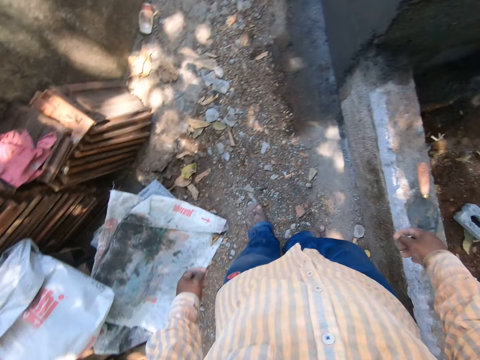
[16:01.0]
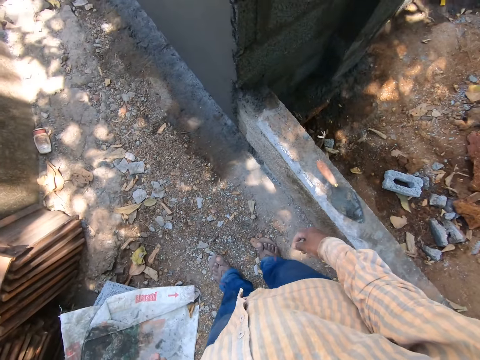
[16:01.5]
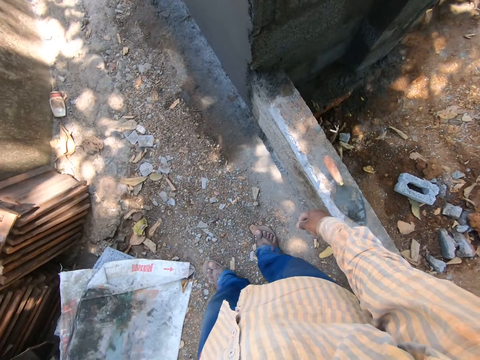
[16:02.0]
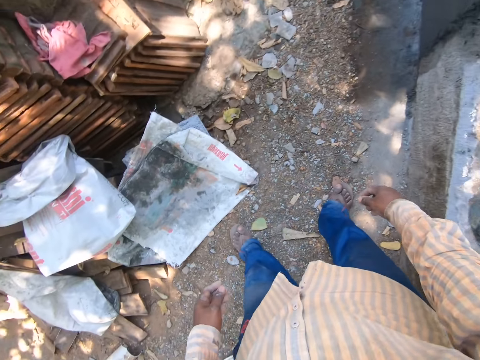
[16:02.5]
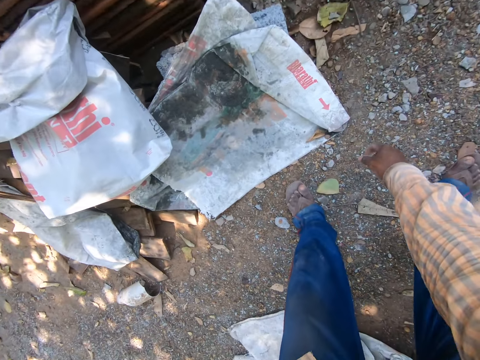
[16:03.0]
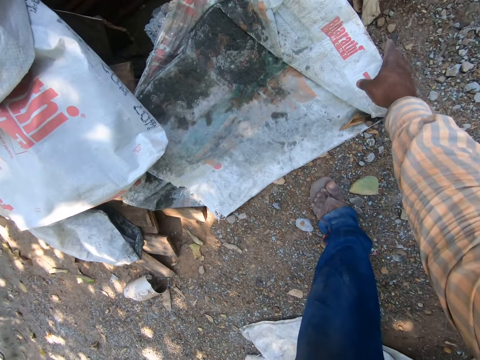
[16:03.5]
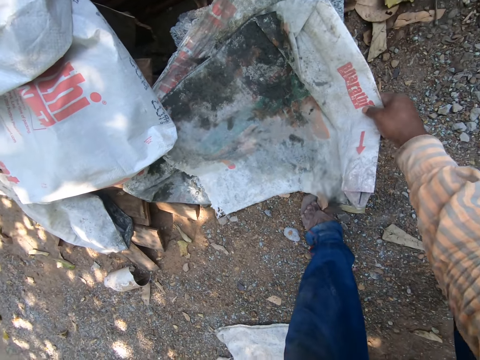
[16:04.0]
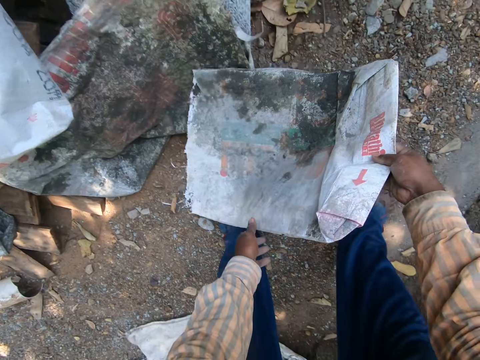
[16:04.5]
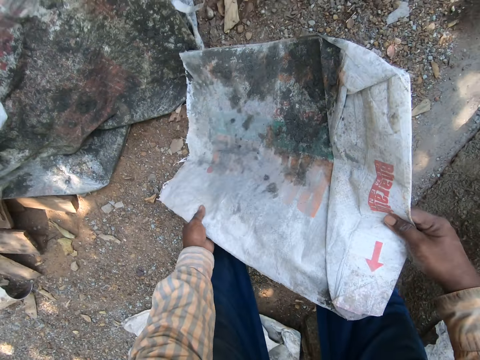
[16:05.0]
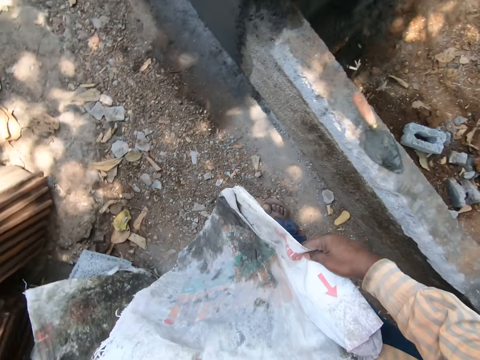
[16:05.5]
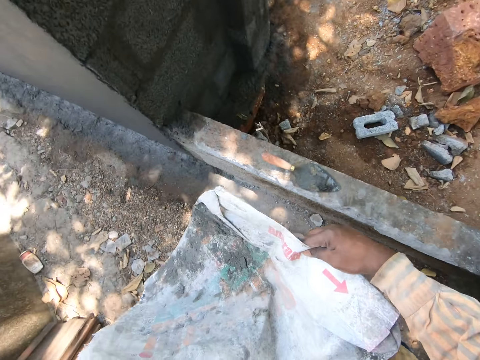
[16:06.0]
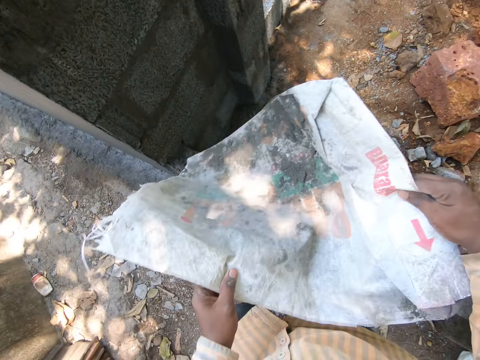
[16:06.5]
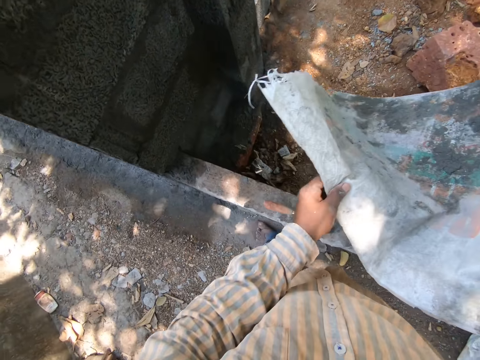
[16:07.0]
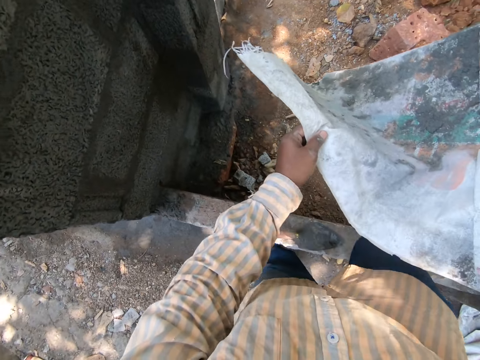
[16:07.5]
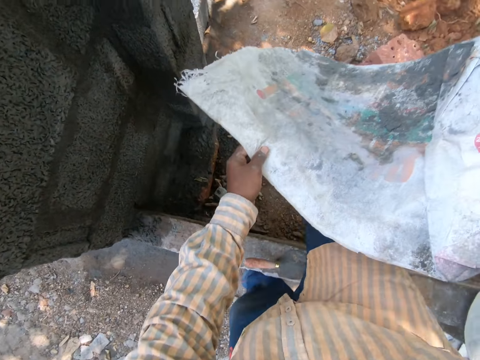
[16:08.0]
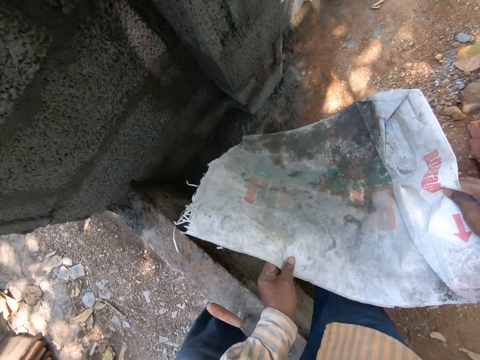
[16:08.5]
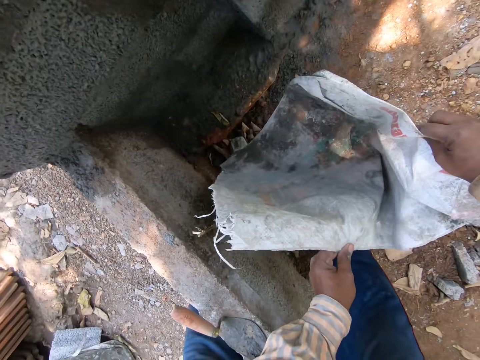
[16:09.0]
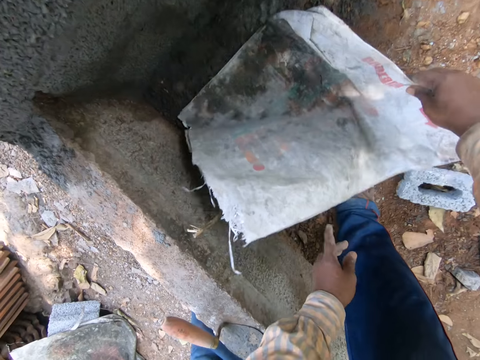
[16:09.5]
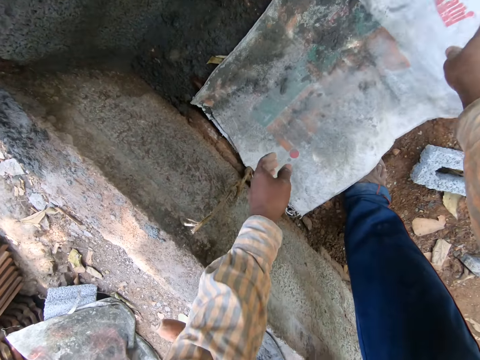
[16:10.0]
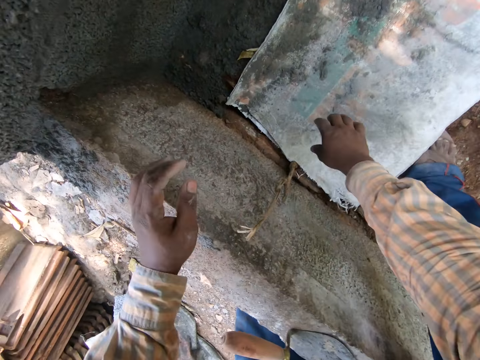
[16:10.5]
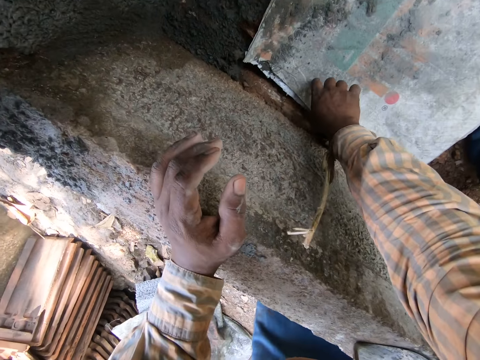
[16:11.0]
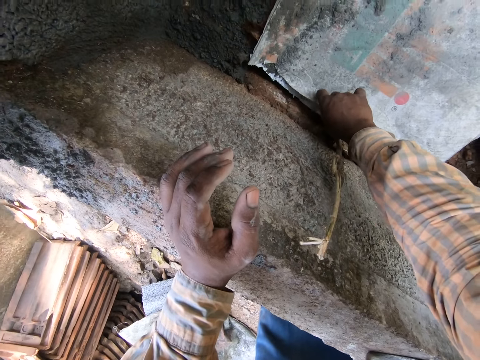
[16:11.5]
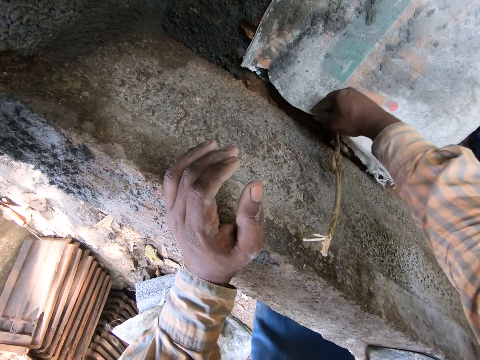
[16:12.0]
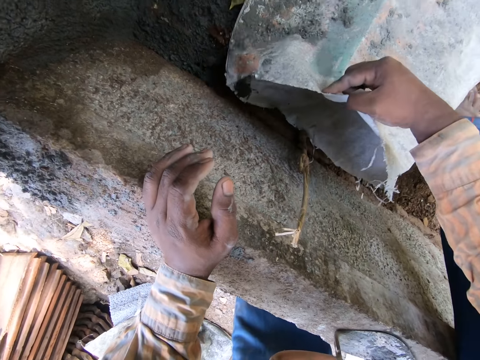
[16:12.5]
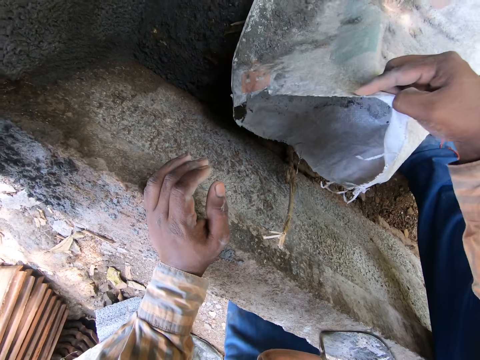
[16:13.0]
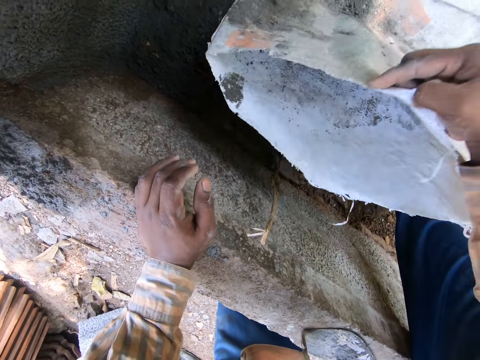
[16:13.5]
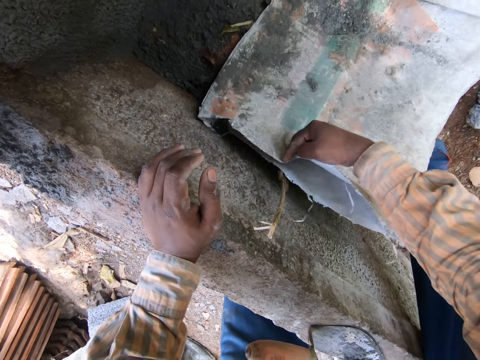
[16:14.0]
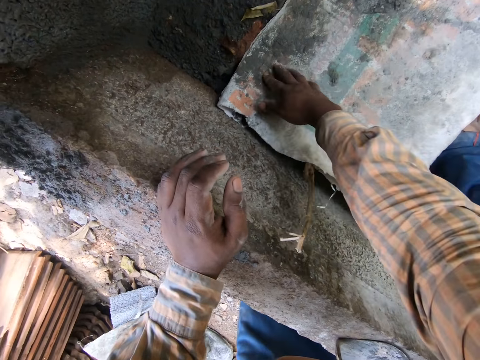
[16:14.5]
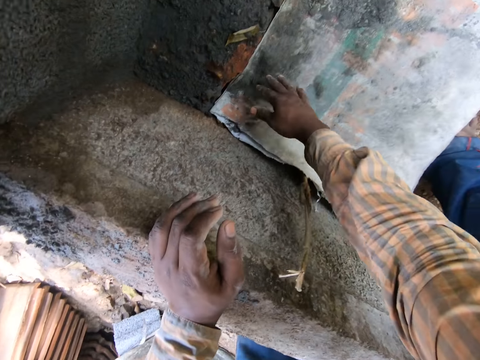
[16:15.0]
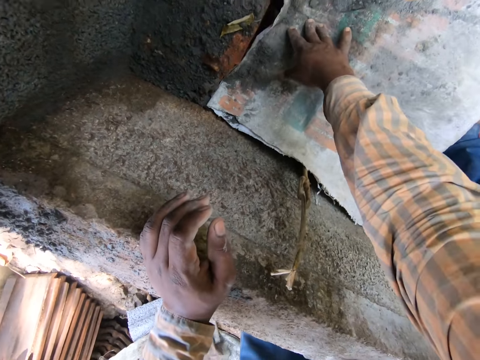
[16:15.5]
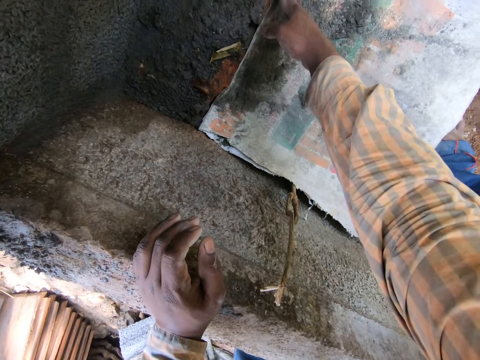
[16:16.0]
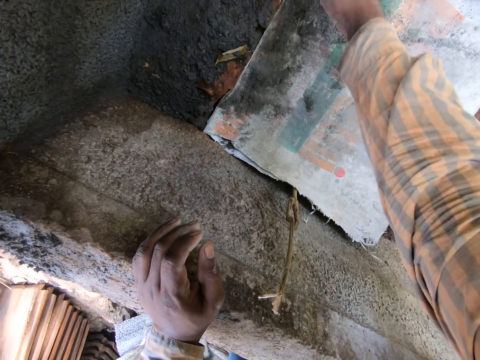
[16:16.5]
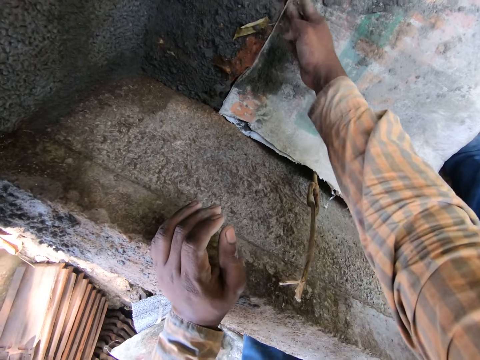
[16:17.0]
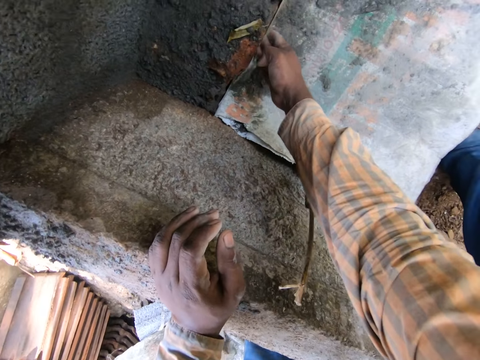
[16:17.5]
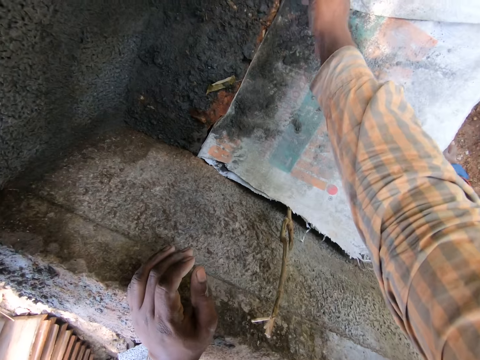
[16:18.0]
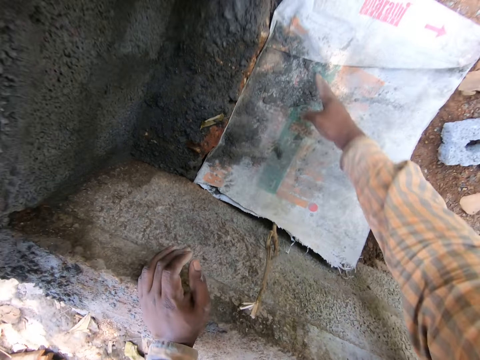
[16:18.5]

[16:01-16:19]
The camera wearer picks the cement sack. They walk. They hold the sack with both hands. They place the cement sack on the ground. They open the sack. They touch the cement sack.

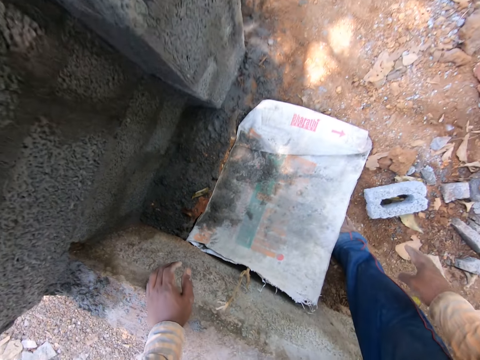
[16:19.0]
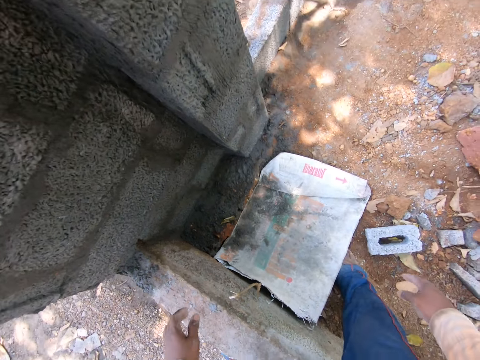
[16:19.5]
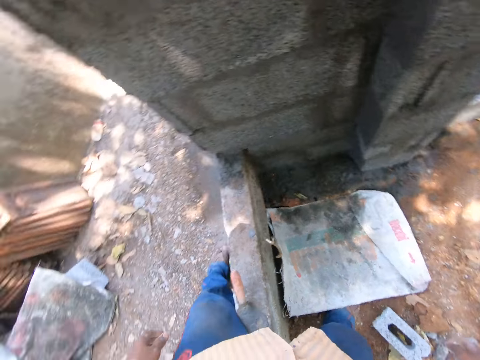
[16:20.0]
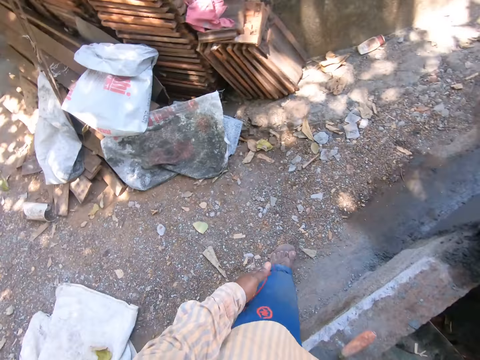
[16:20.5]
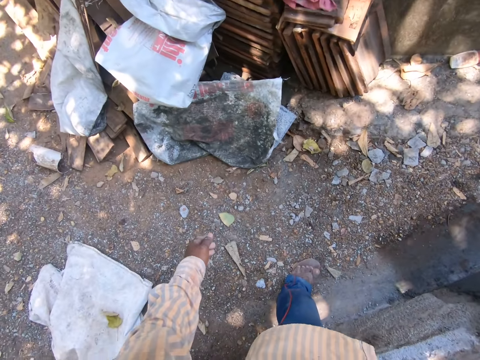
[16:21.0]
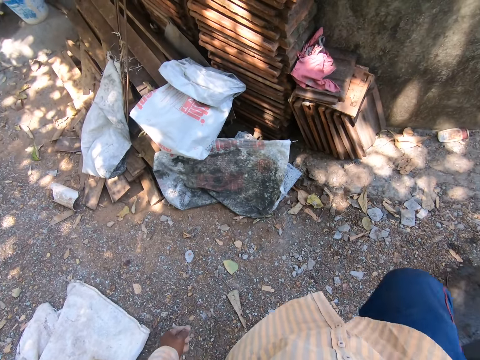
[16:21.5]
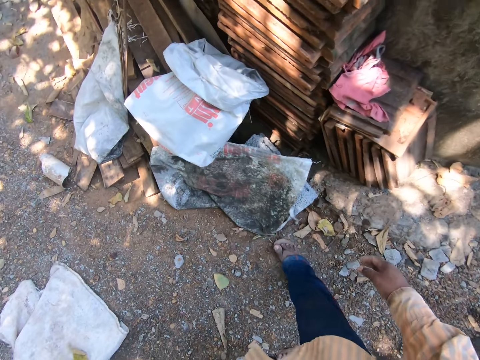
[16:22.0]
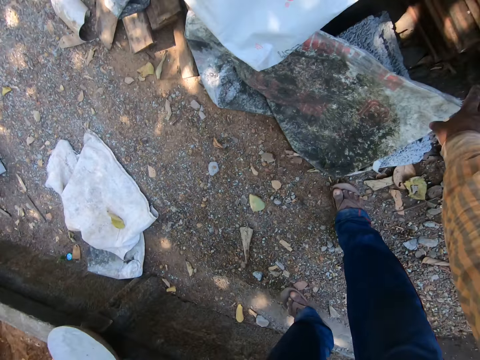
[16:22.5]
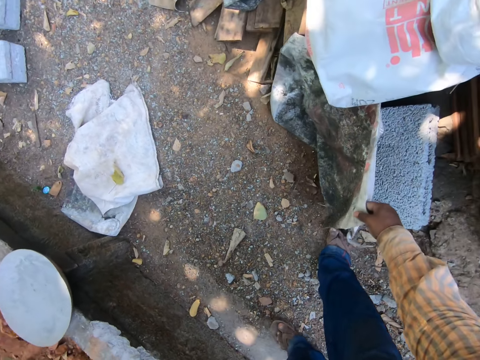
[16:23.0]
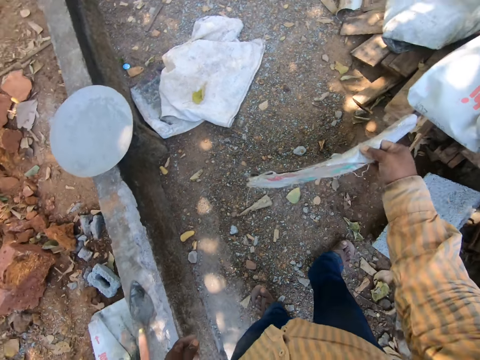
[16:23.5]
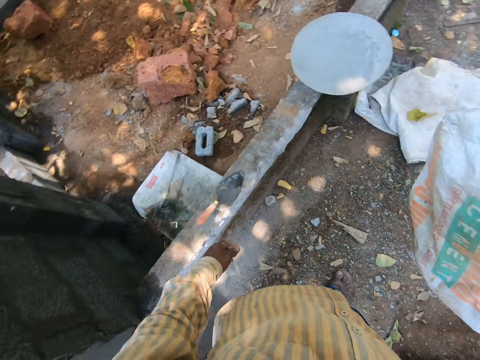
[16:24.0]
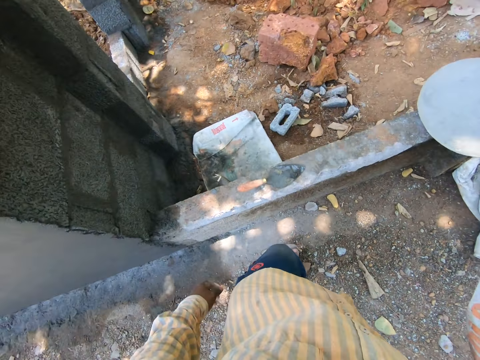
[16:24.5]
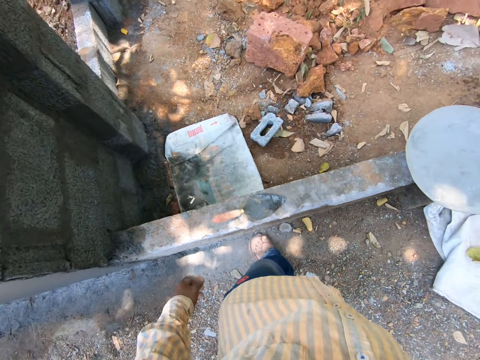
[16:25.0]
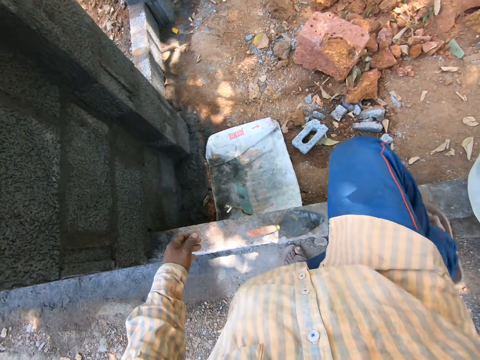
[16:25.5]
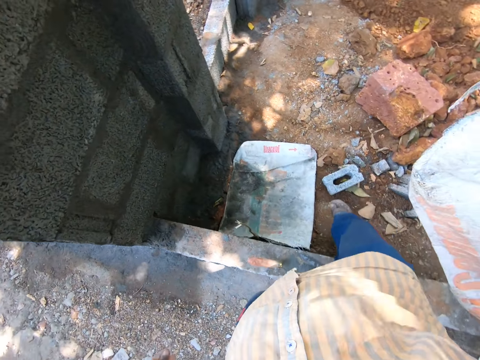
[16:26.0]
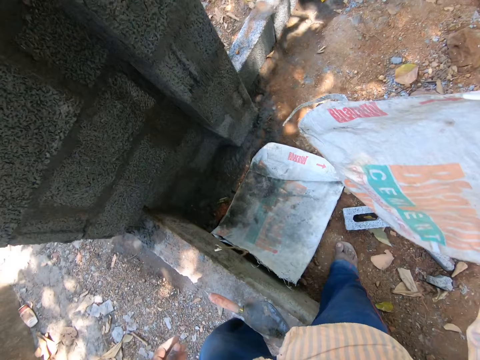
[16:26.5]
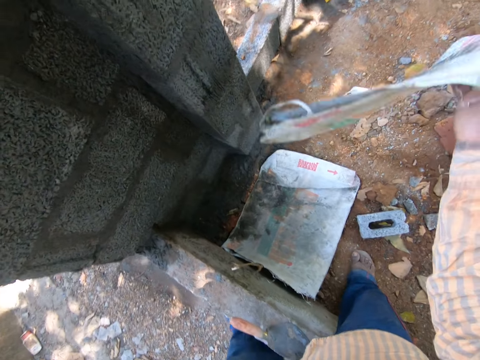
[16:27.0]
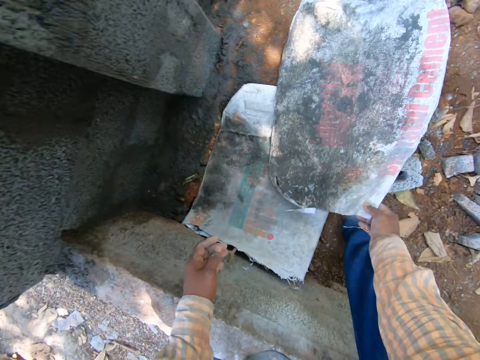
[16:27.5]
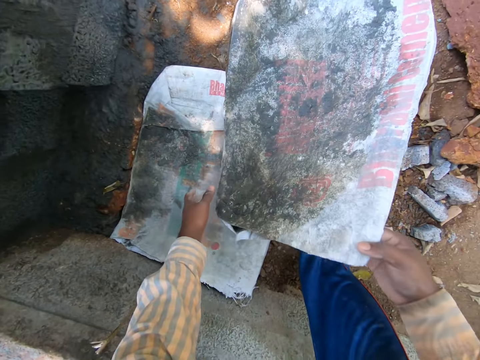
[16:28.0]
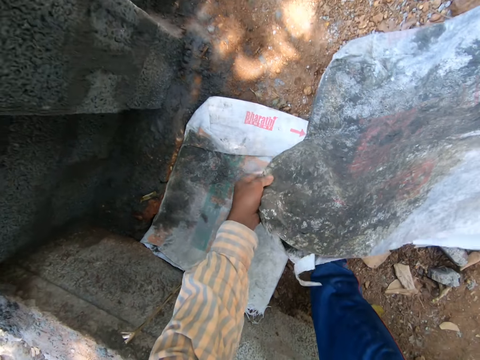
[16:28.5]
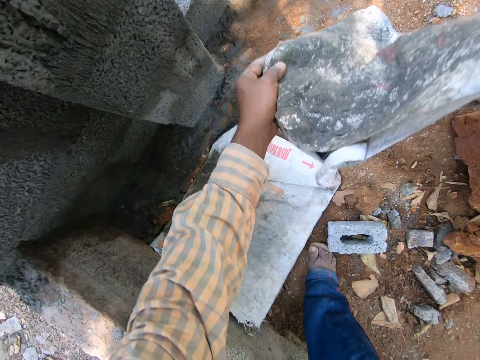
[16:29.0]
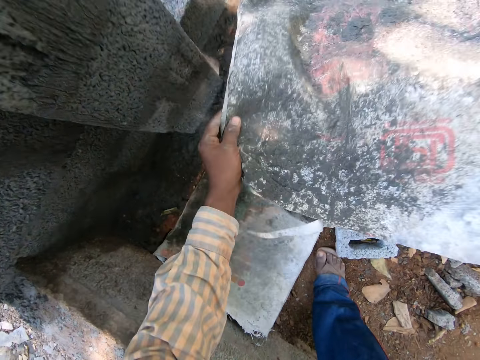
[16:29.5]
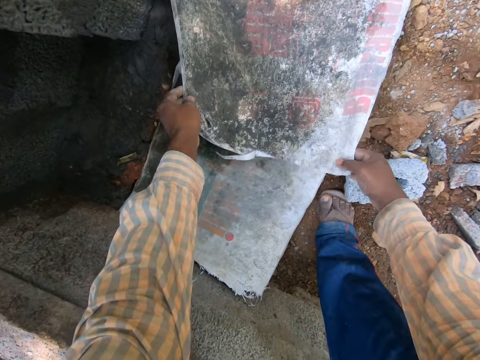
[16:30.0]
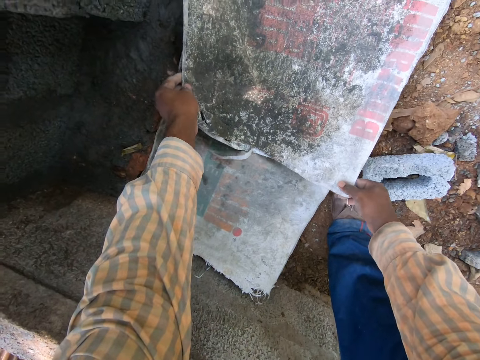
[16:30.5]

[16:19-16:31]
The camera wearer walks. They pick the cement sack. They walk. They place the cement sack on the ground.
